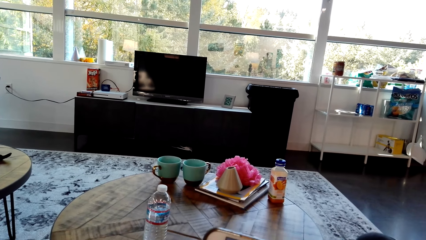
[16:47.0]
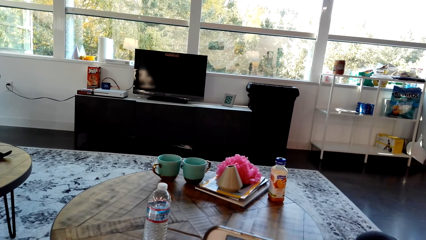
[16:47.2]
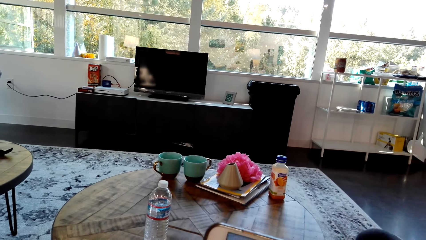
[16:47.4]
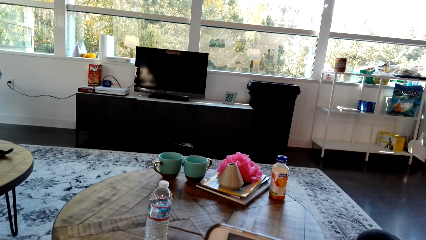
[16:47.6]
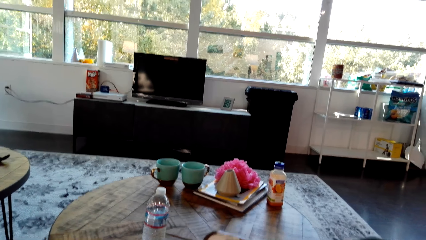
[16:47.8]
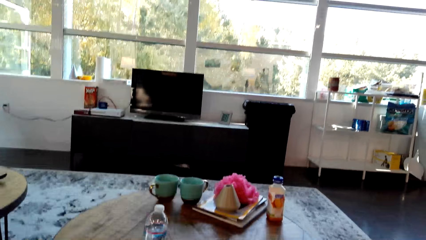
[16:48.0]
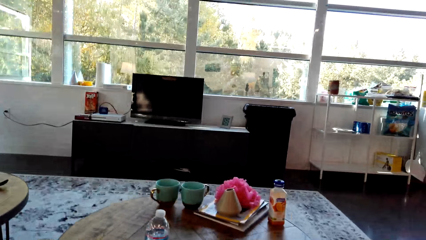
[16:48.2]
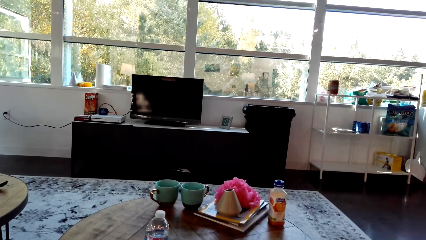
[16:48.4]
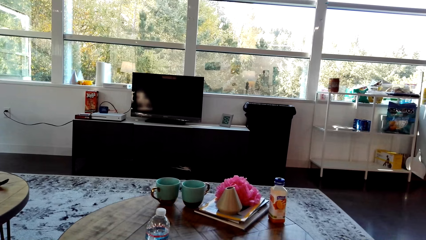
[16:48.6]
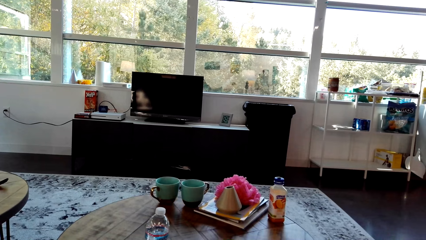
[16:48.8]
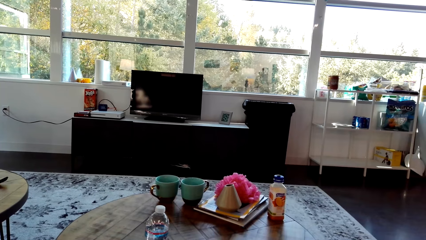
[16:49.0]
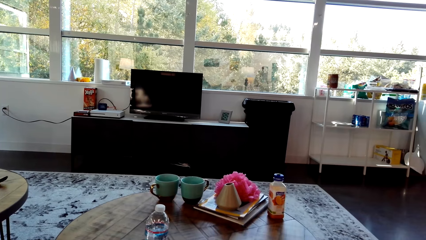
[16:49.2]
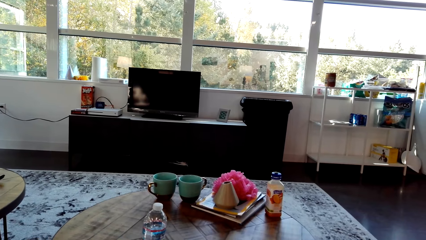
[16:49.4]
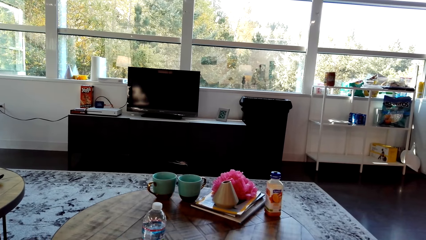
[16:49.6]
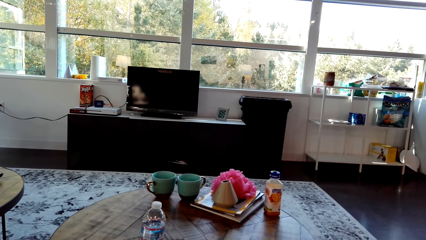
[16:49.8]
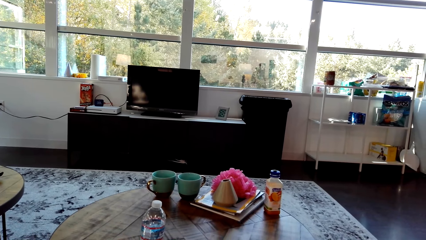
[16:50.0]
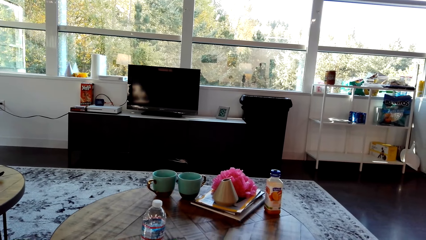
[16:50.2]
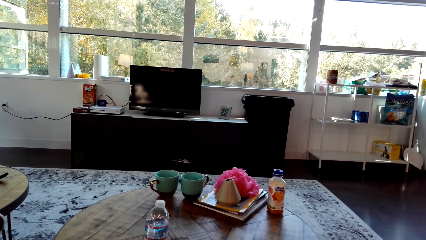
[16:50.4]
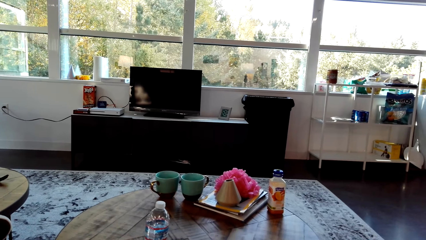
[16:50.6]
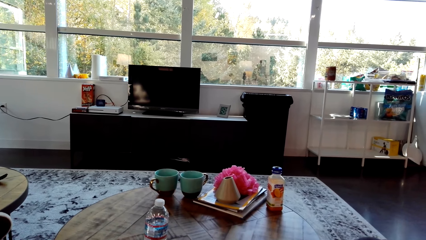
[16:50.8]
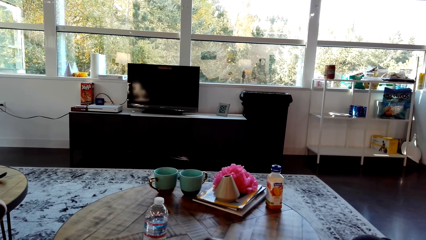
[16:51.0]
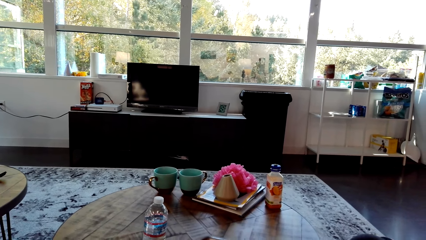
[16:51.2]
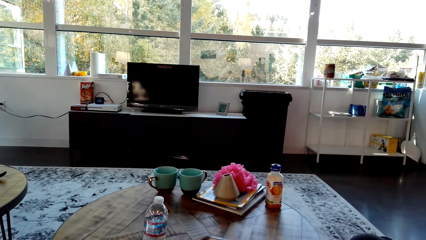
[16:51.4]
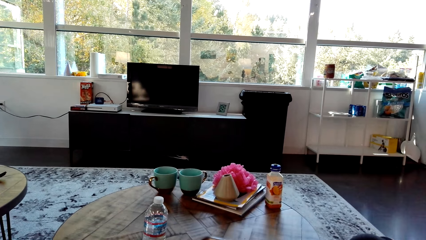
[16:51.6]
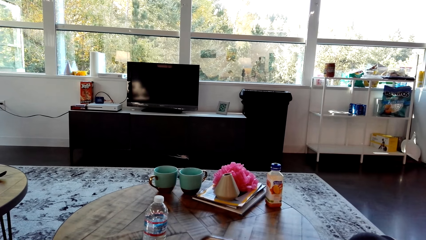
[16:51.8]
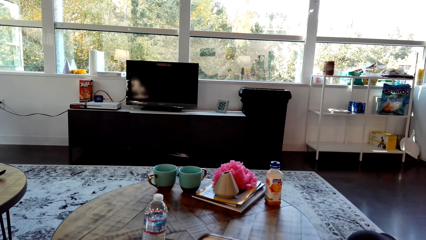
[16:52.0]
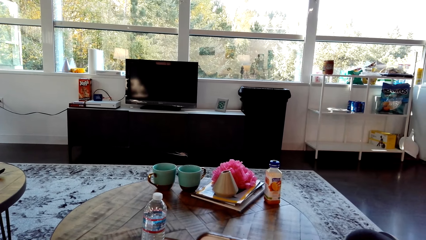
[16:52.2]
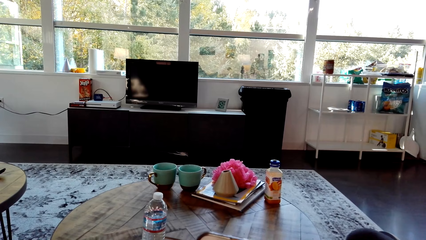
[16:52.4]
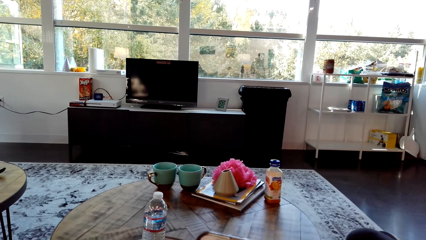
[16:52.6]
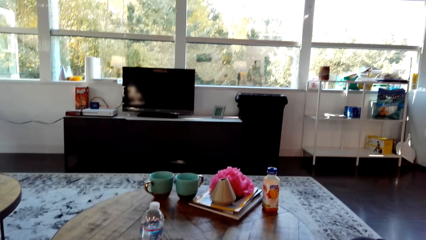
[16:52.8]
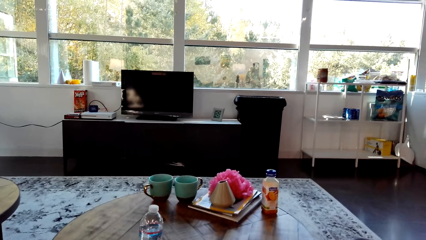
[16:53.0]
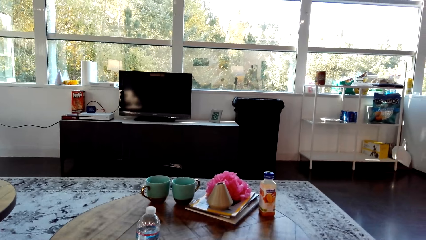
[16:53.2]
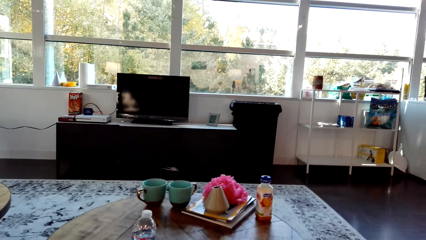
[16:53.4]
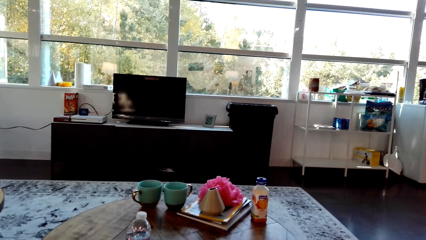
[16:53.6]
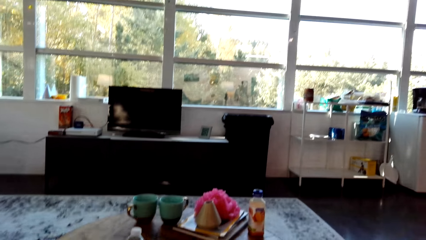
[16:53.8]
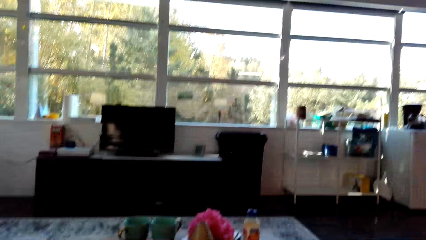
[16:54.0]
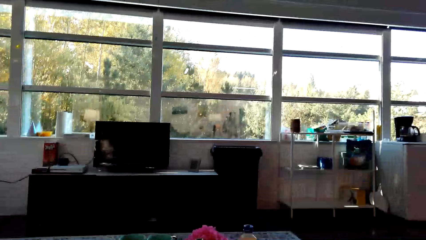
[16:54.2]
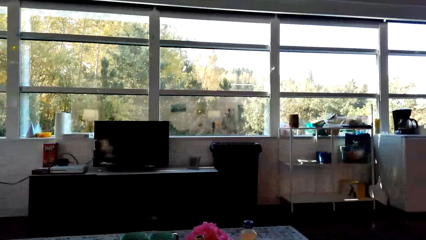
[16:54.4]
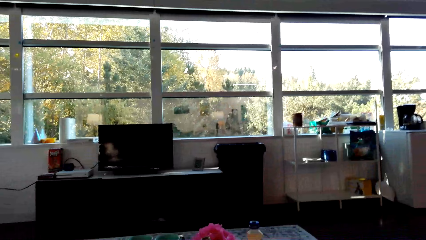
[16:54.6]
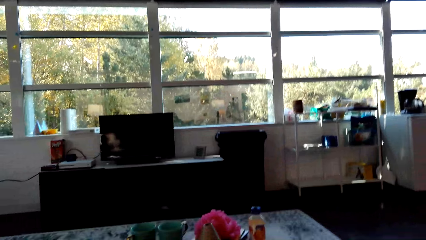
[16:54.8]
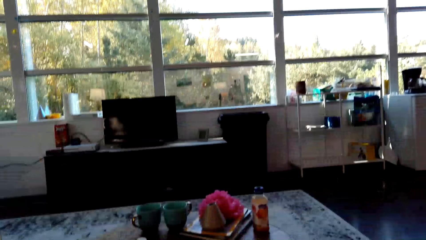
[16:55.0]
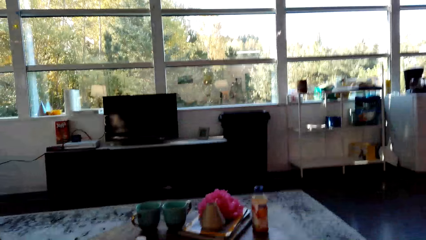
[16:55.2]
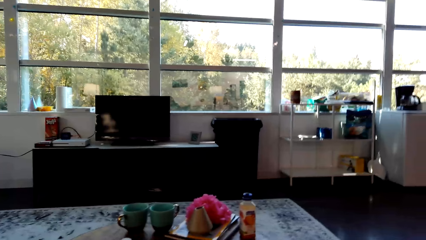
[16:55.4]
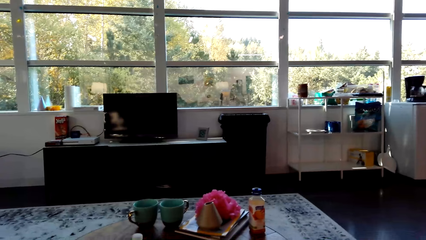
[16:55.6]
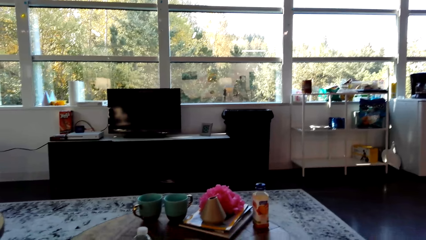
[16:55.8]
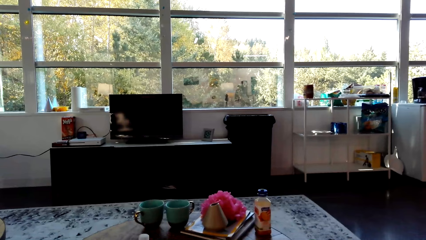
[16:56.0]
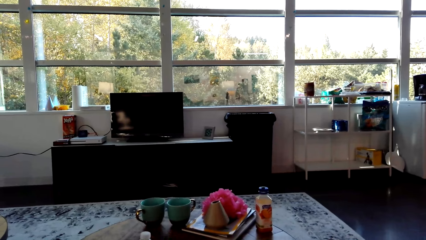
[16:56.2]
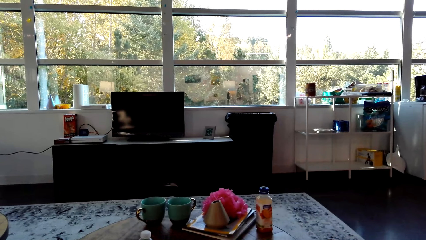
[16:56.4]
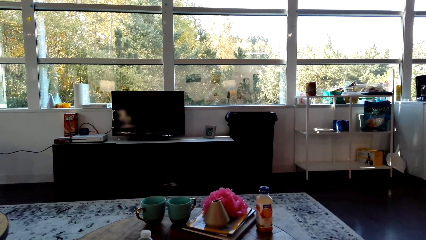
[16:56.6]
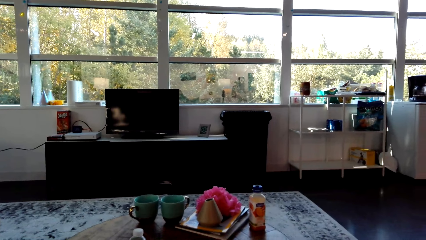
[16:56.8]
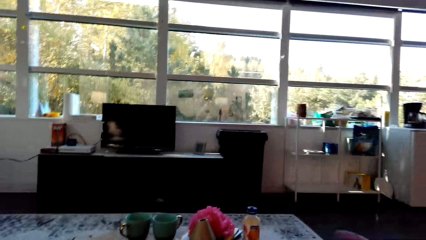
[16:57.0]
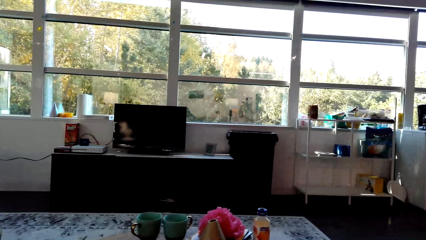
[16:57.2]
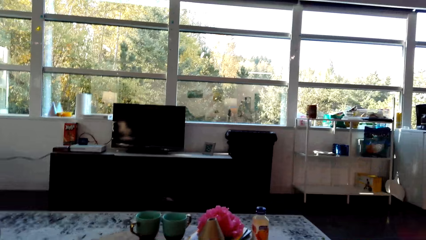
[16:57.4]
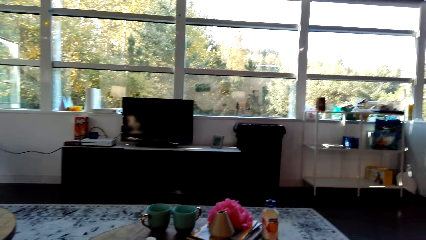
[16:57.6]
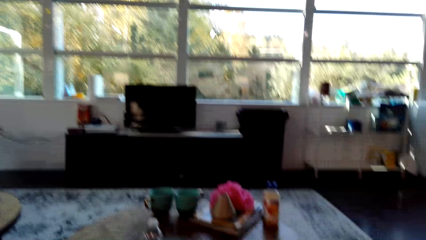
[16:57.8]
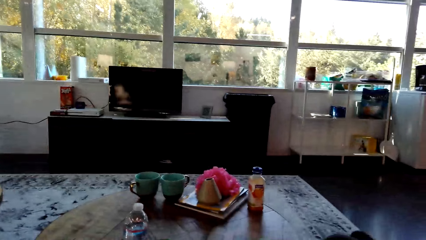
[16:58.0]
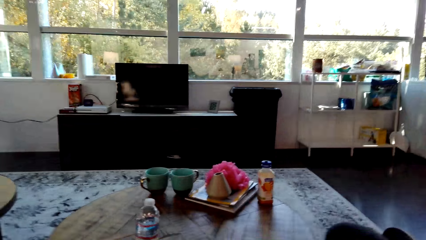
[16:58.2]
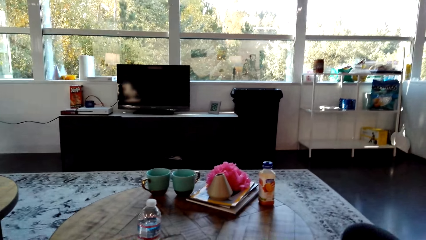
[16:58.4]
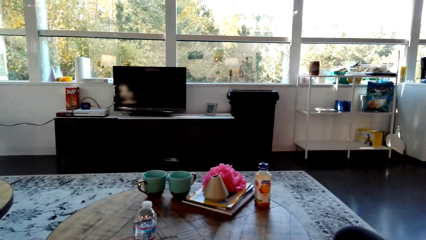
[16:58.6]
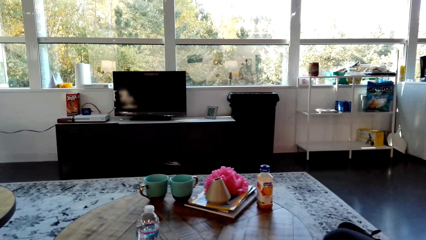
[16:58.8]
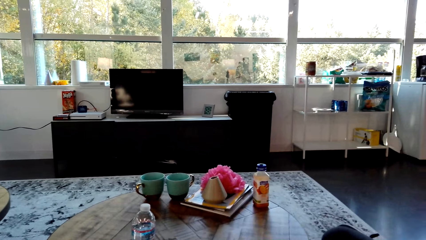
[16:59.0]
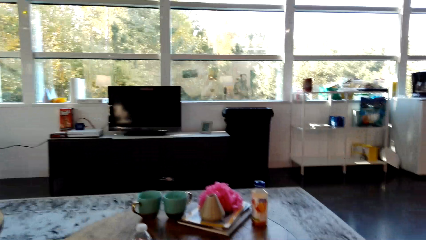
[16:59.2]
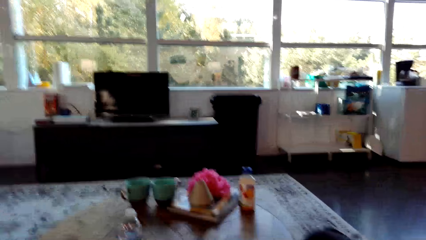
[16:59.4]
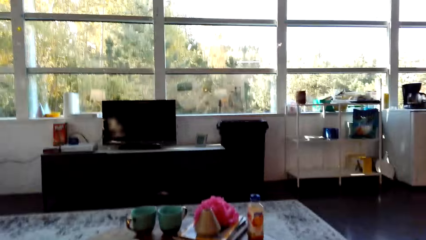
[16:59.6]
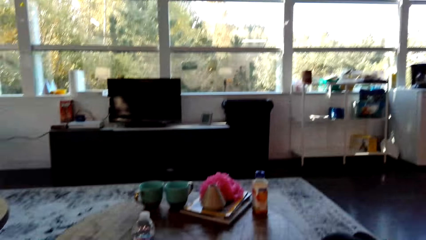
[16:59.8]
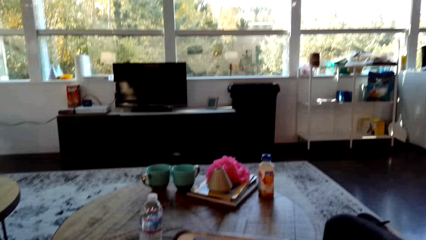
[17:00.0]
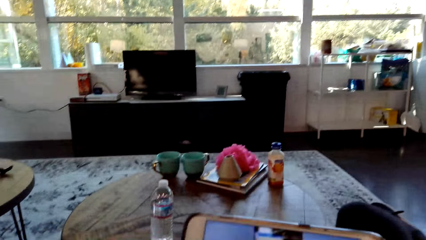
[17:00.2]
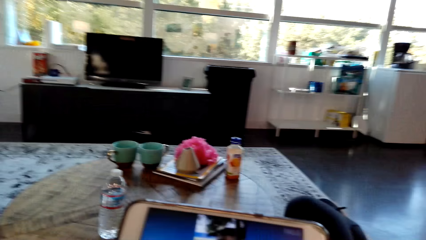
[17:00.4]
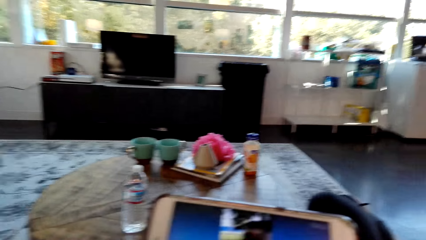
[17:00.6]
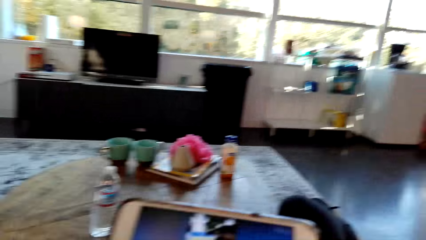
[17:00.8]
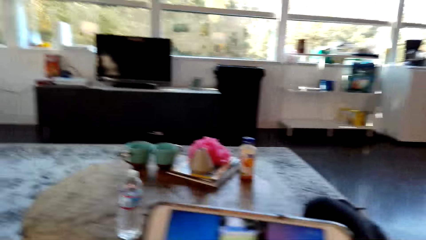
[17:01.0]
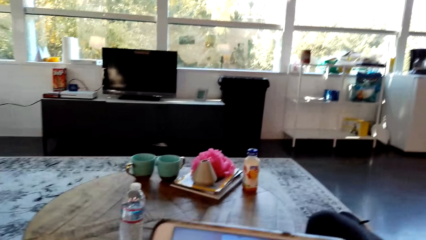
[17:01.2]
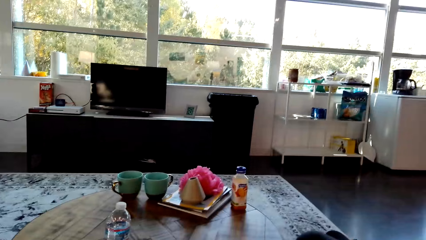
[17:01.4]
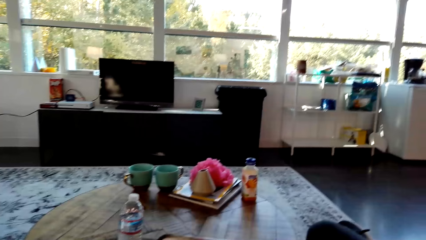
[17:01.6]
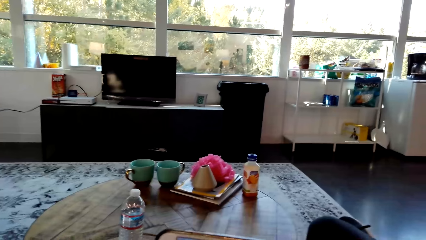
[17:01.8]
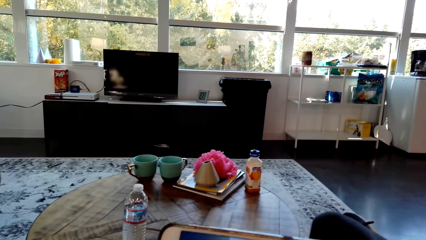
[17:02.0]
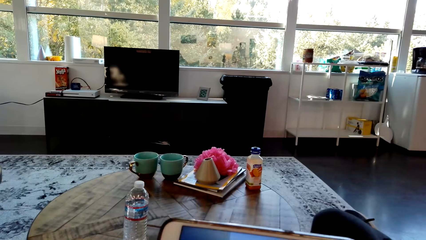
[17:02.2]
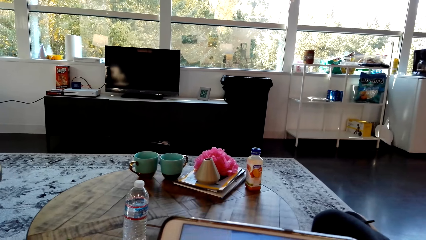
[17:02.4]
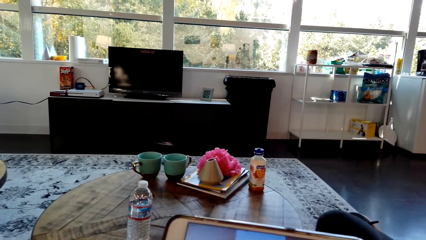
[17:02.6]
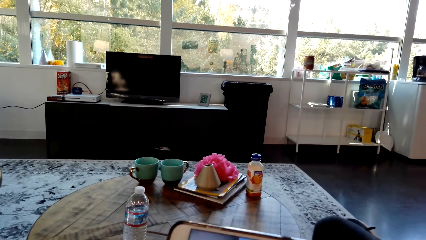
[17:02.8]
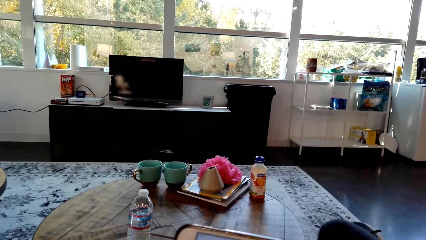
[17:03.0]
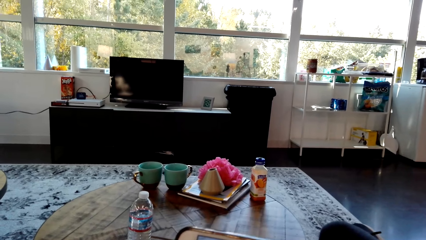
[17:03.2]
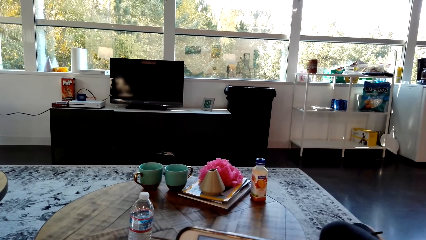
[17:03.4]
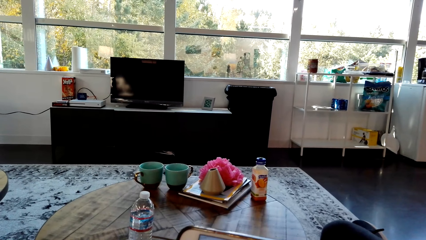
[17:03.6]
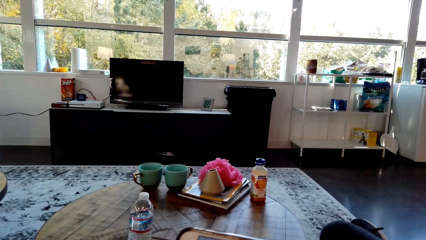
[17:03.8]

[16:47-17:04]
The camera wearer looks around in the house. They adjust a hand. They watch a video on the phone.
